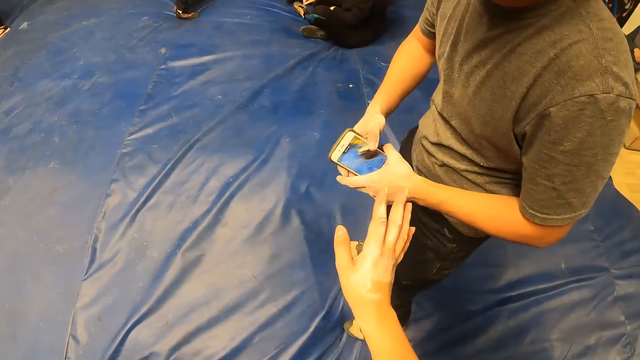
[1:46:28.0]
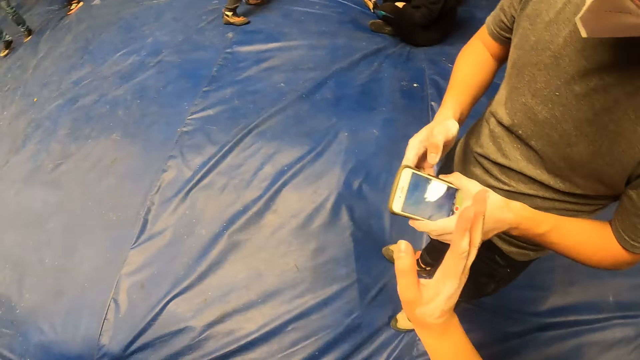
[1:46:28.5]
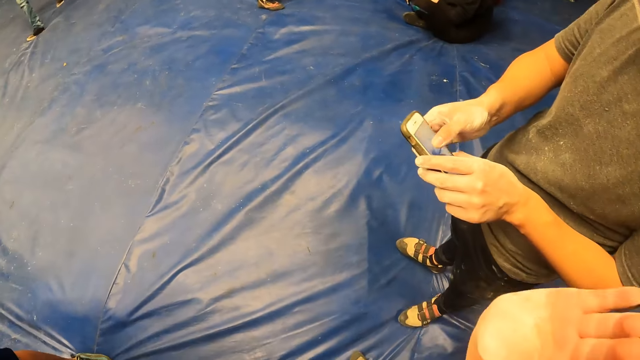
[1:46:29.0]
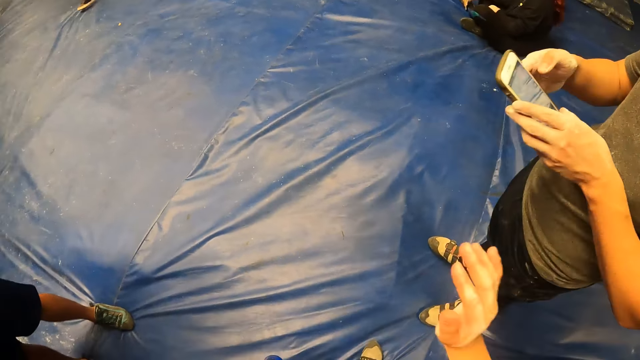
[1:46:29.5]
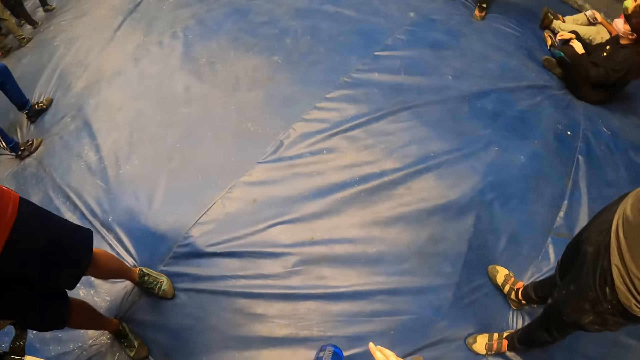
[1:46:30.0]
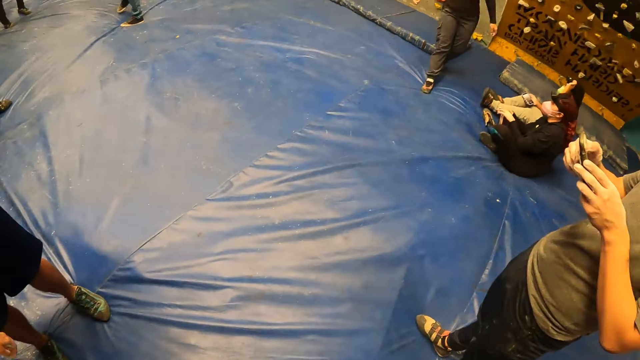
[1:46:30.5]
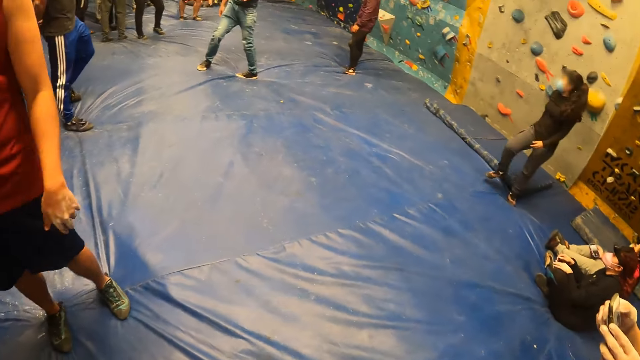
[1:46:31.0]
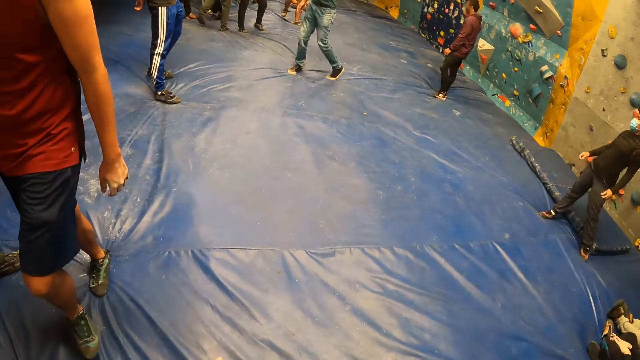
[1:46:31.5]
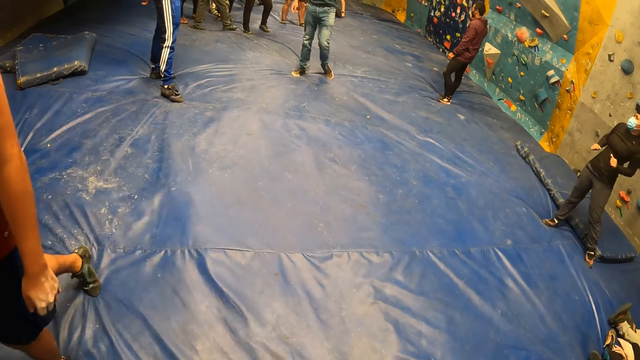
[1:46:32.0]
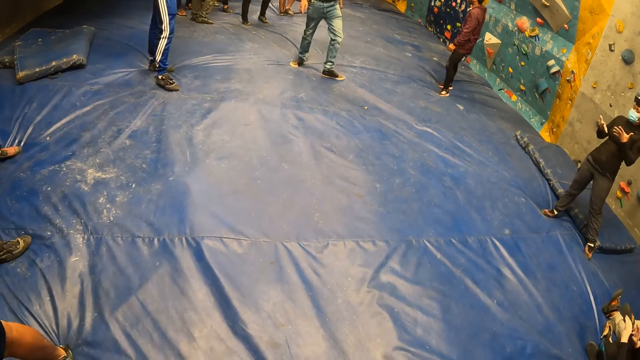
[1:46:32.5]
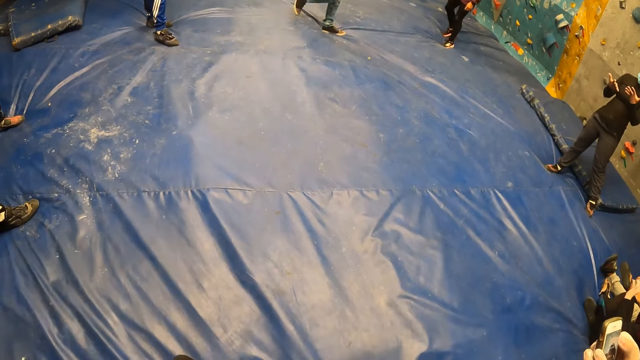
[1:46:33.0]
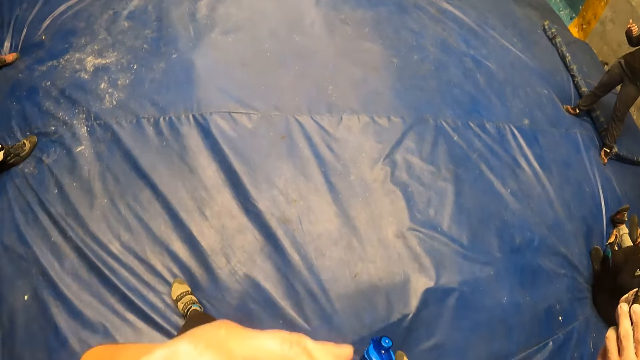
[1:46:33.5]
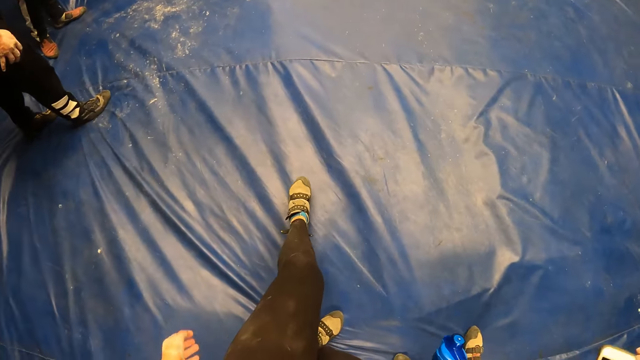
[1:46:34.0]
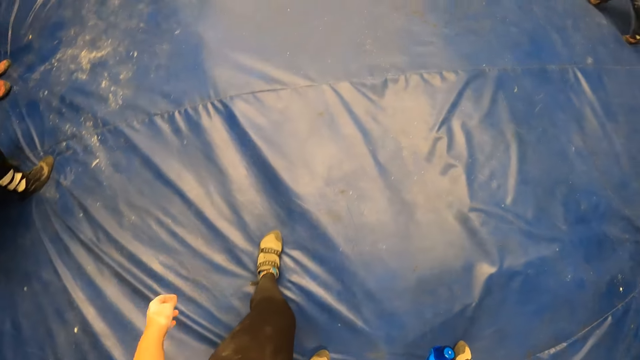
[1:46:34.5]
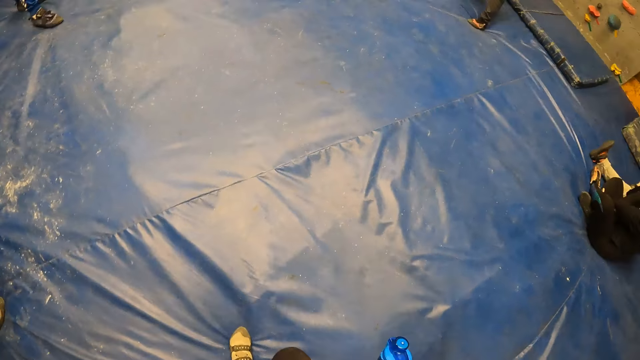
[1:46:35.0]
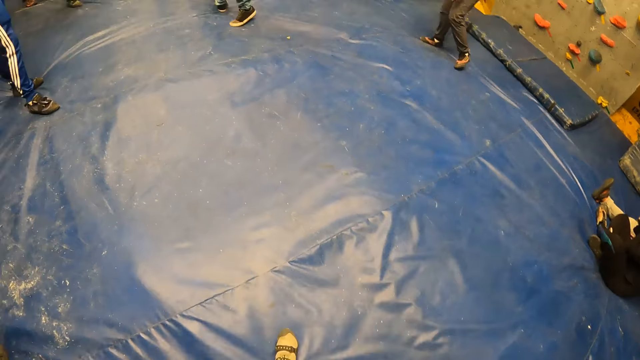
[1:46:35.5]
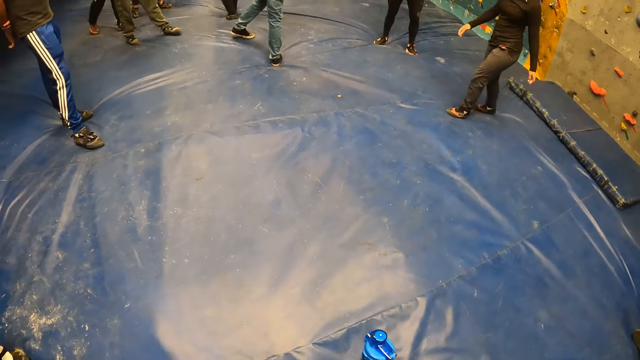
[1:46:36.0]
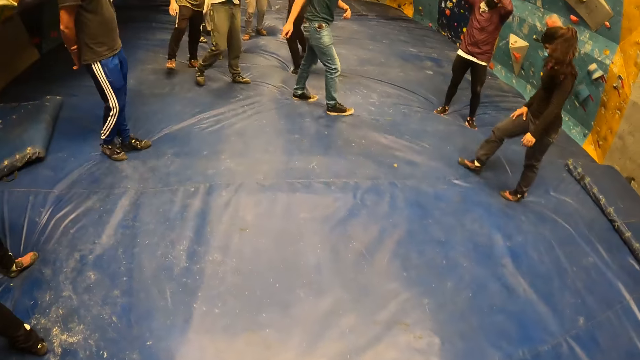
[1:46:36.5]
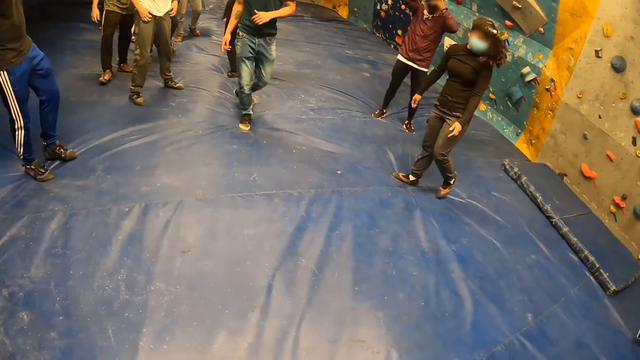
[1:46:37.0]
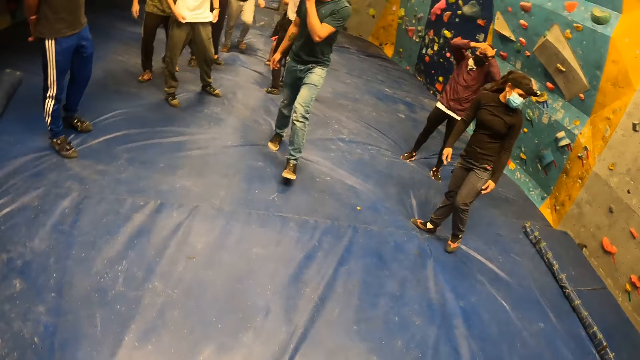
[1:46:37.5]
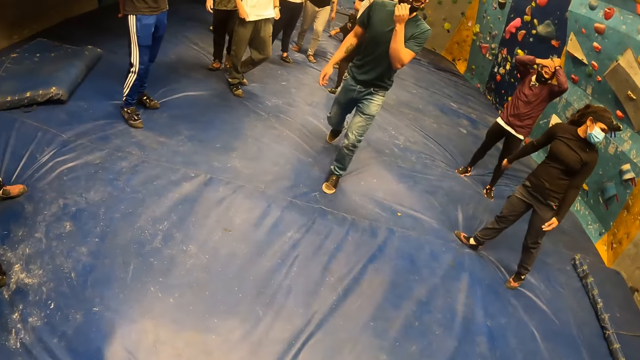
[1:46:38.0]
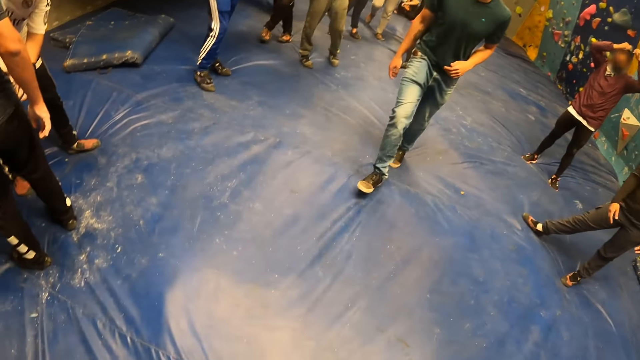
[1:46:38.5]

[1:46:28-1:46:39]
The camera wearer speaks to a person and looks at the person. They look around.

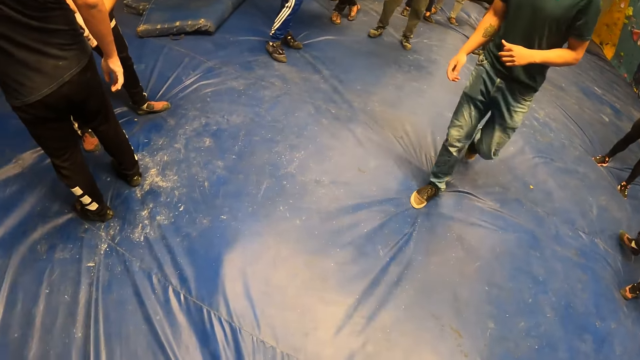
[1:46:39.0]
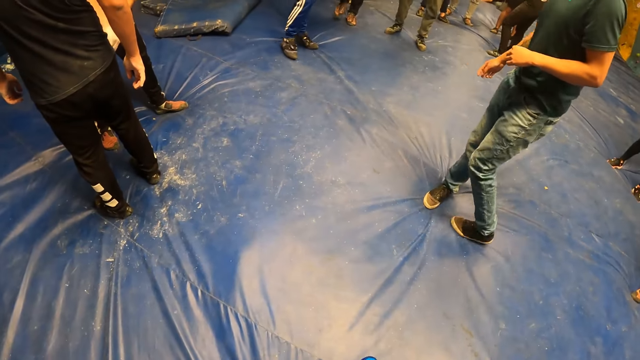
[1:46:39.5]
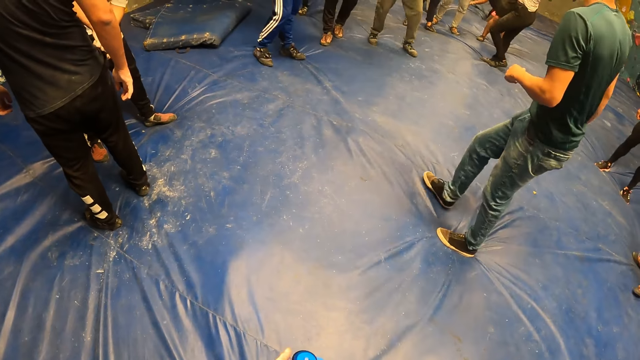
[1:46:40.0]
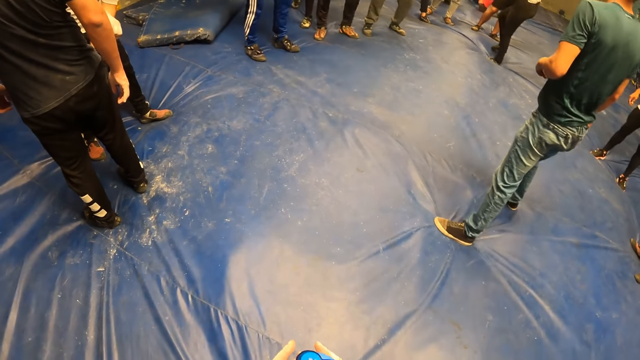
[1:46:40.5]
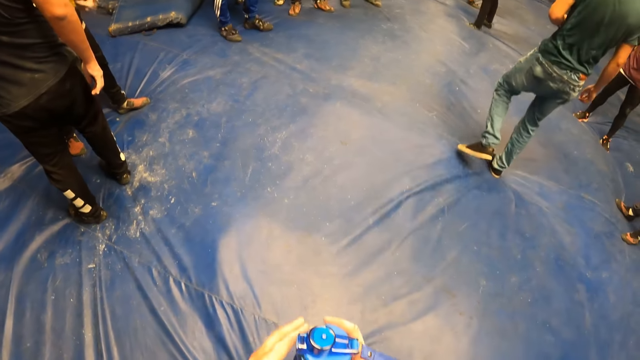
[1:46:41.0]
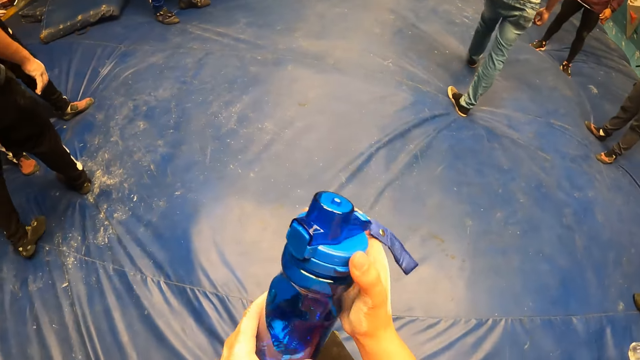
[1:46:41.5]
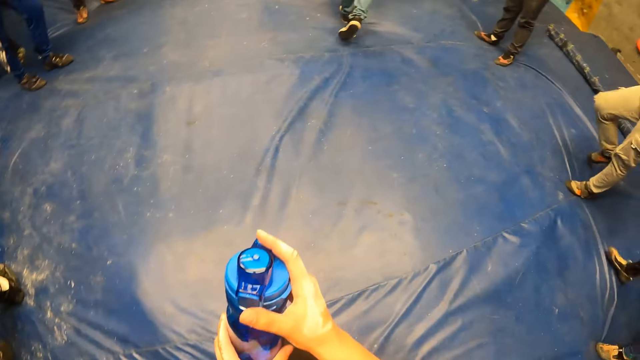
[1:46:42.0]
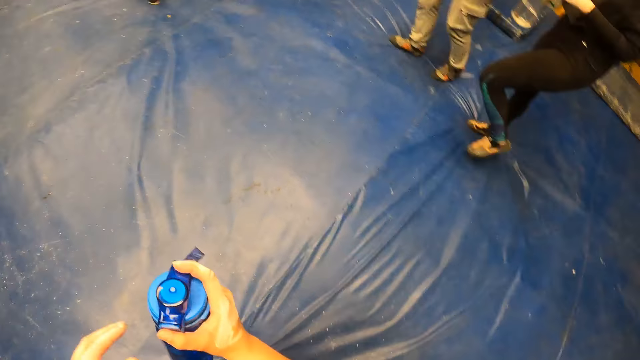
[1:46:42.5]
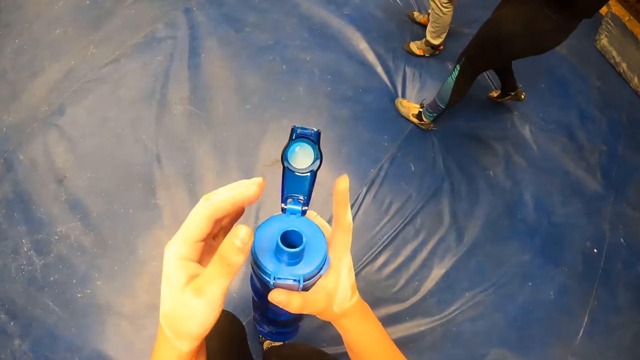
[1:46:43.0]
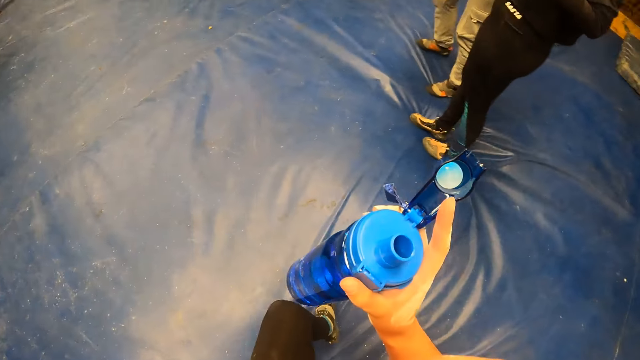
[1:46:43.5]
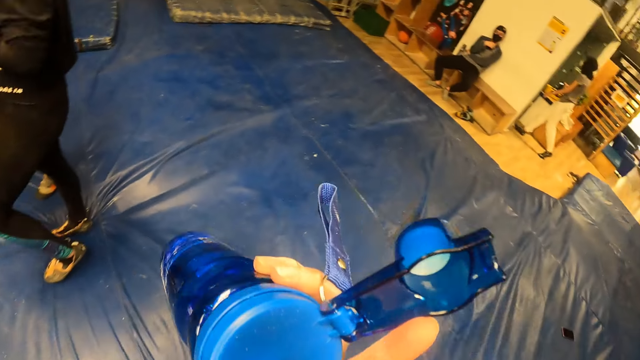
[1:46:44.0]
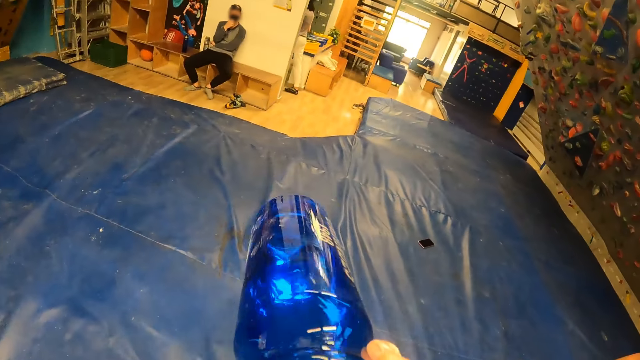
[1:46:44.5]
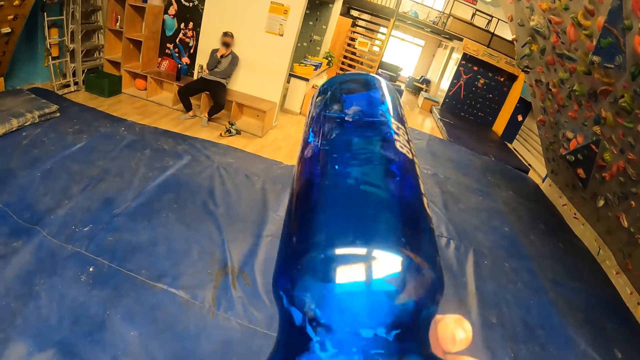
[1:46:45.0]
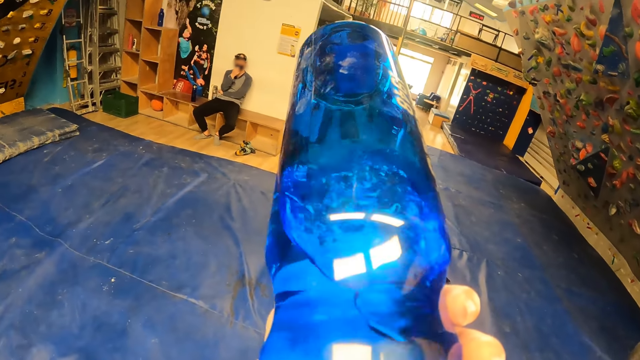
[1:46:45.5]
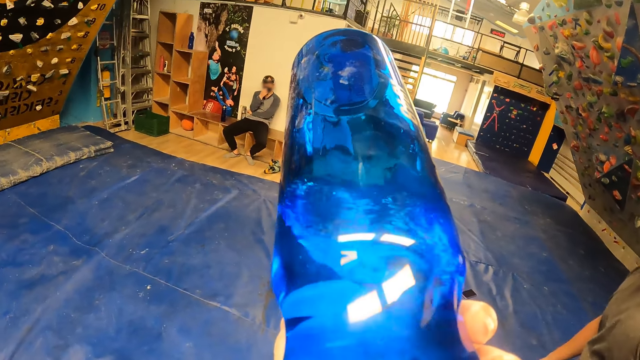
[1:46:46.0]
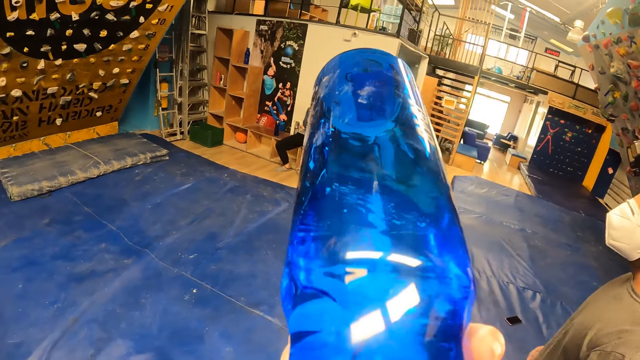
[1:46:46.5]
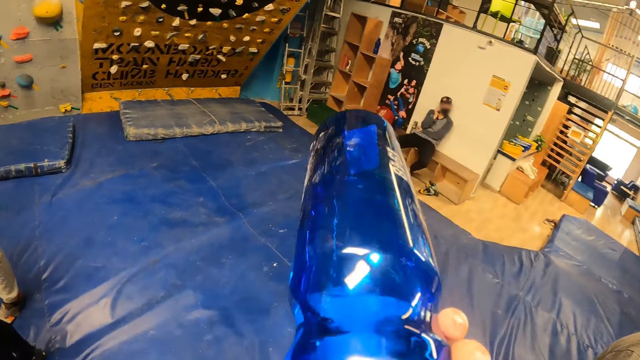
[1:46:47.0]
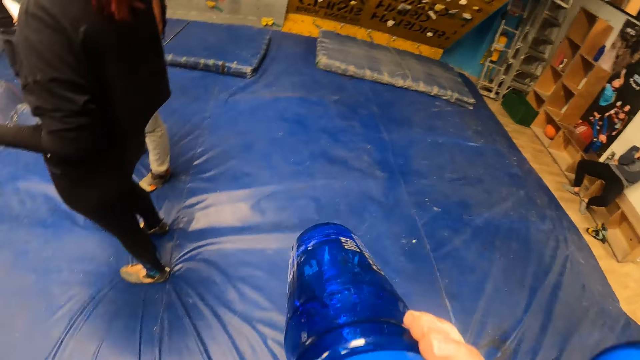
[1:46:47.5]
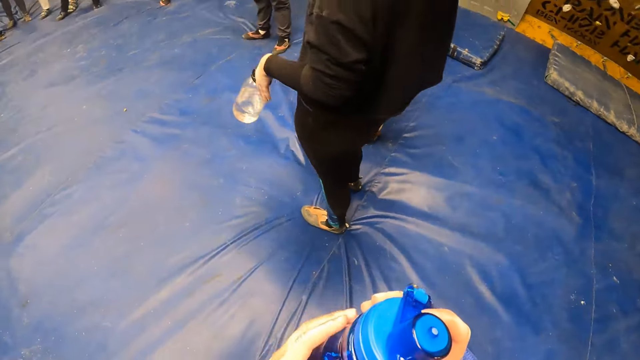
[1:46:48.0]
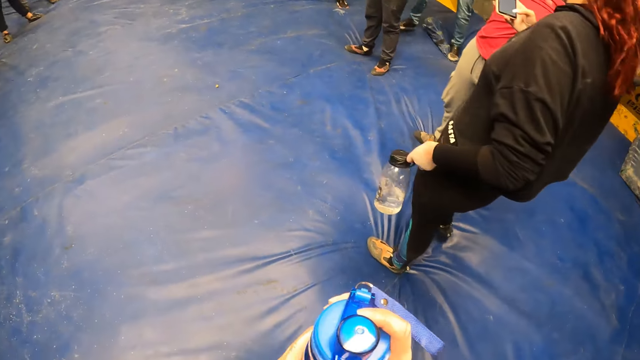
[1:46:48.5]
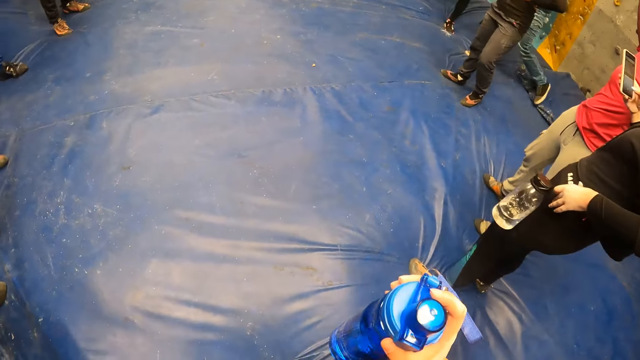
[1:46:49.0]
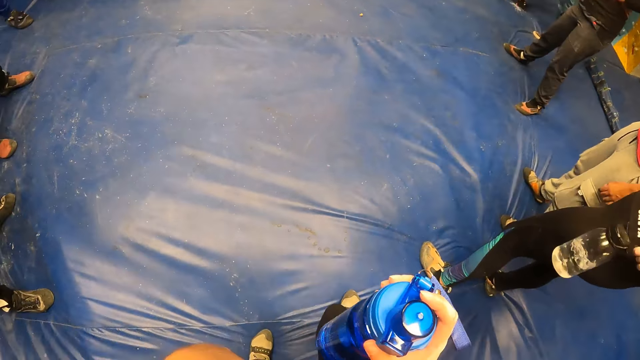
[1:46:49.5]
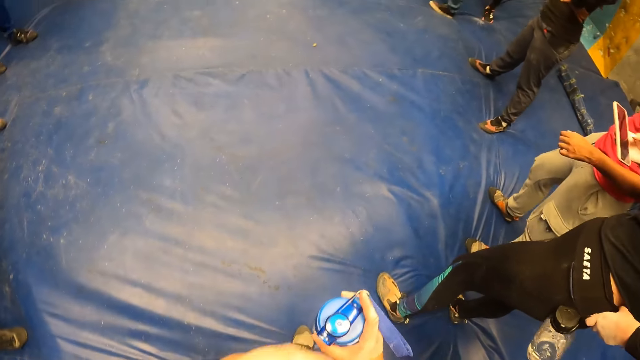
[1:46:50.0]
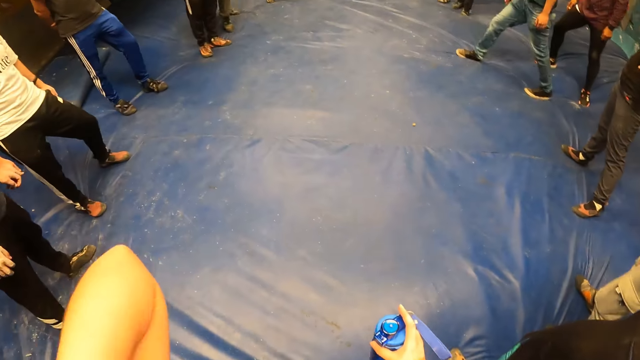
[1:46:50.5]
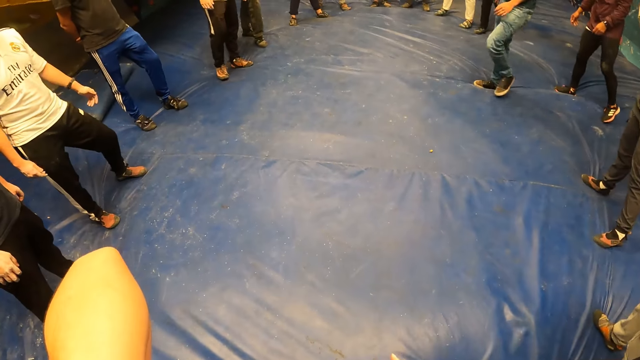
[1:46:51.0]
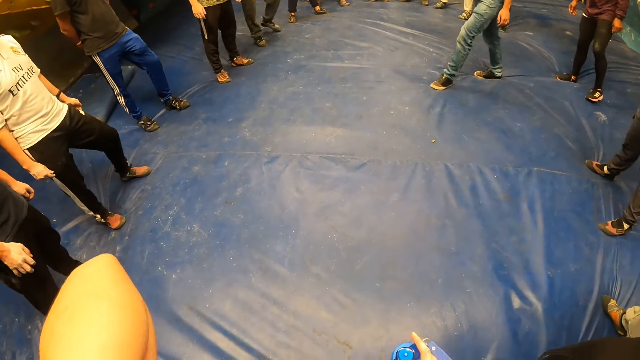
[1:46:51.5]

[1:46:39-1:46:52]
The camera wearer holds a water bottle with both hands. She opens the water bottle with her right hand. She drinks from the water bottle in her right hand. She holds the water bottle with both hands. She holds the water bottle with her right hand. She looks around.
